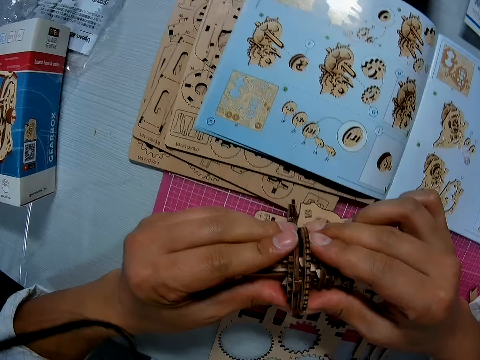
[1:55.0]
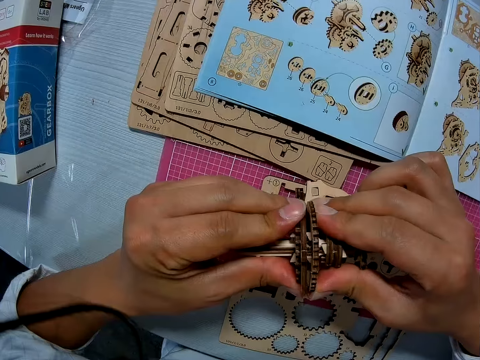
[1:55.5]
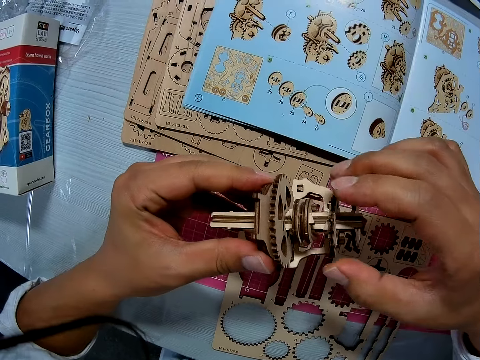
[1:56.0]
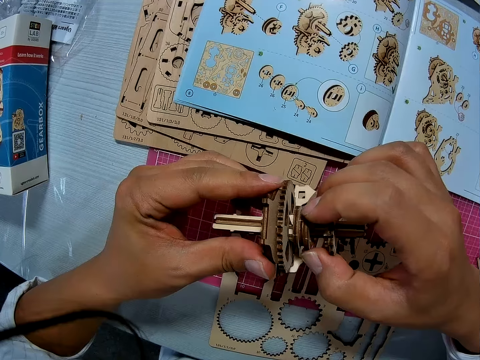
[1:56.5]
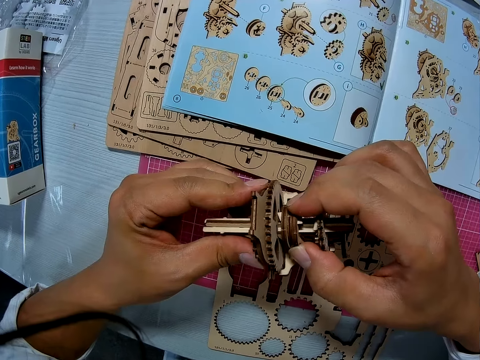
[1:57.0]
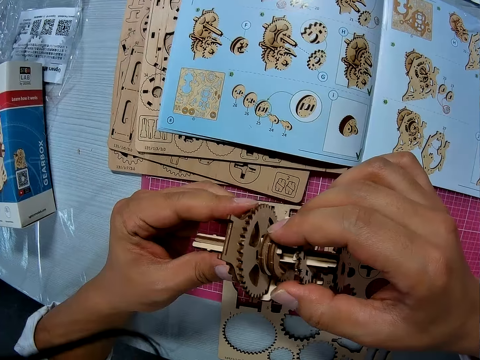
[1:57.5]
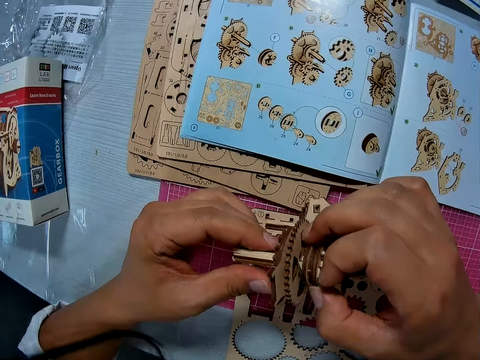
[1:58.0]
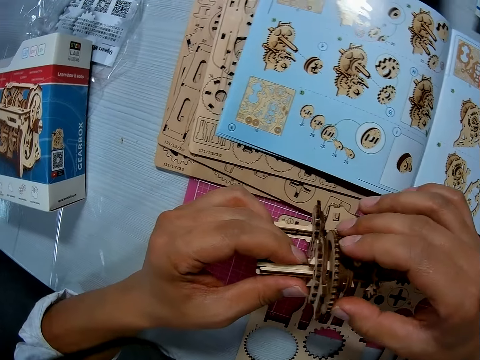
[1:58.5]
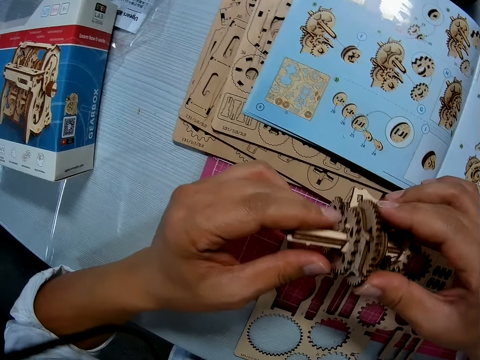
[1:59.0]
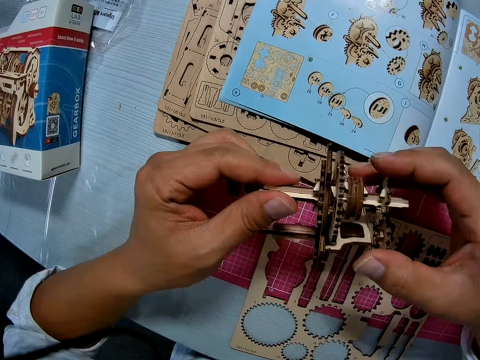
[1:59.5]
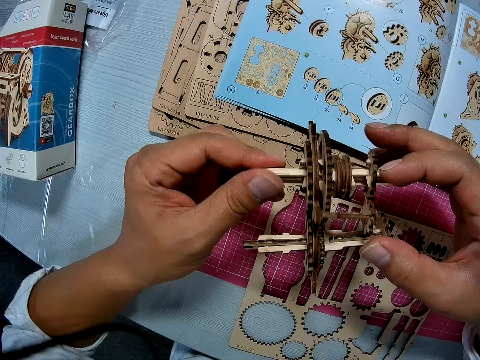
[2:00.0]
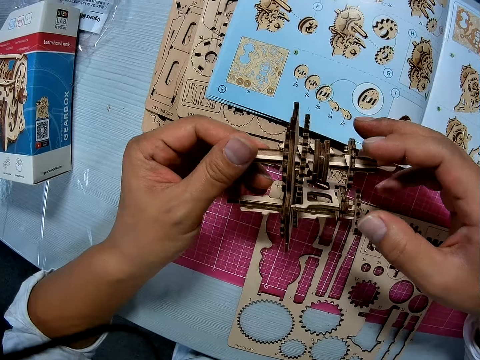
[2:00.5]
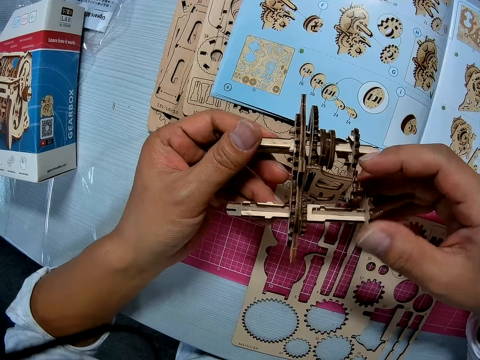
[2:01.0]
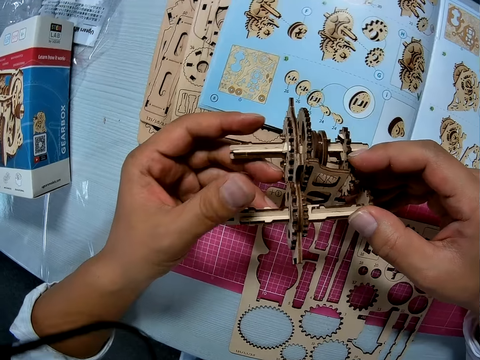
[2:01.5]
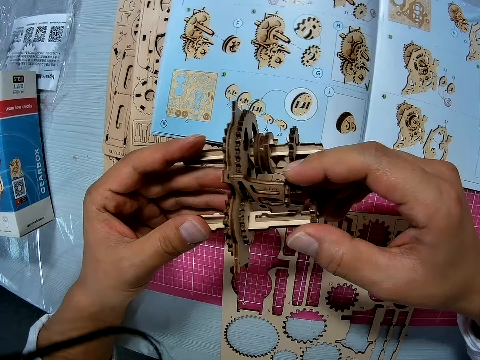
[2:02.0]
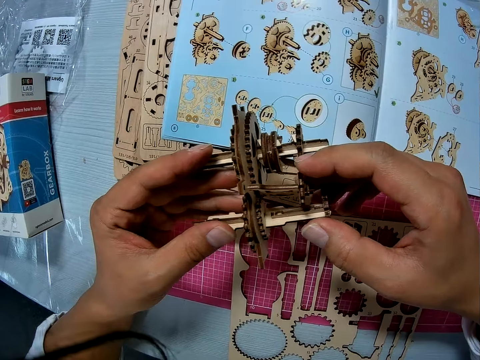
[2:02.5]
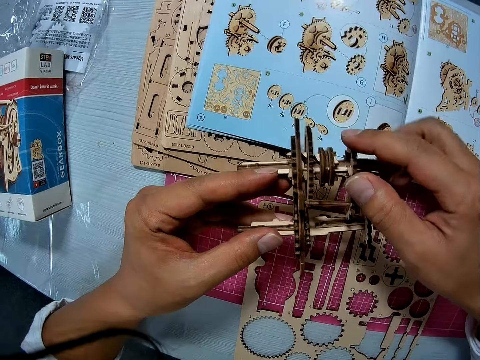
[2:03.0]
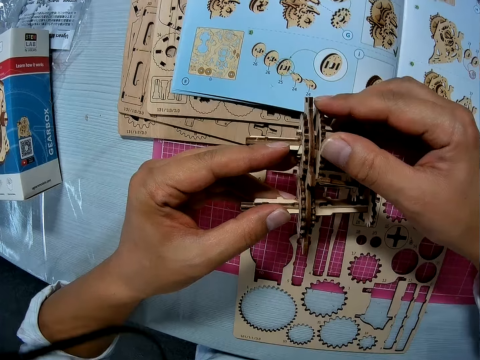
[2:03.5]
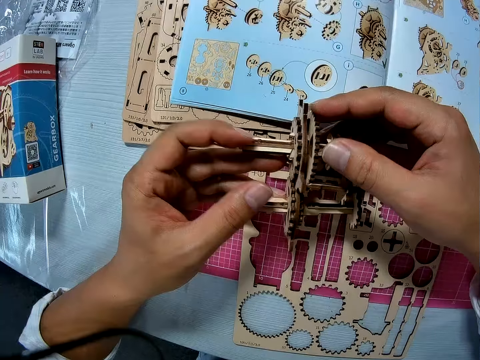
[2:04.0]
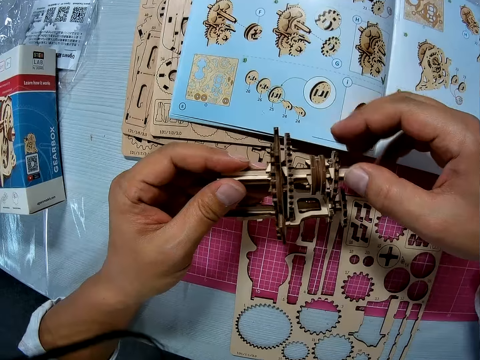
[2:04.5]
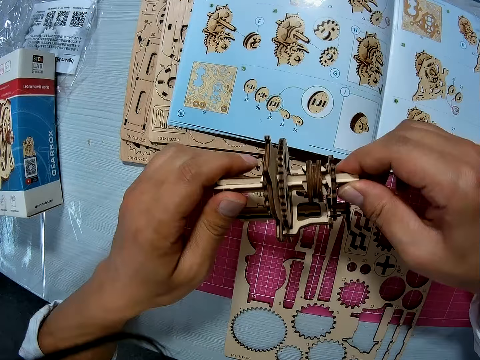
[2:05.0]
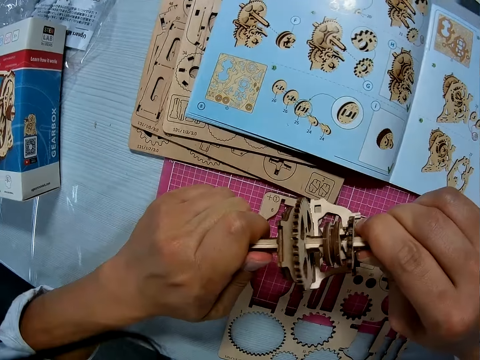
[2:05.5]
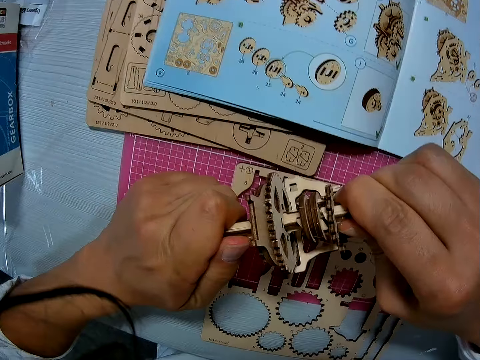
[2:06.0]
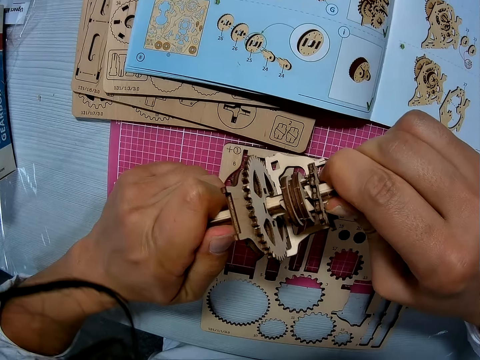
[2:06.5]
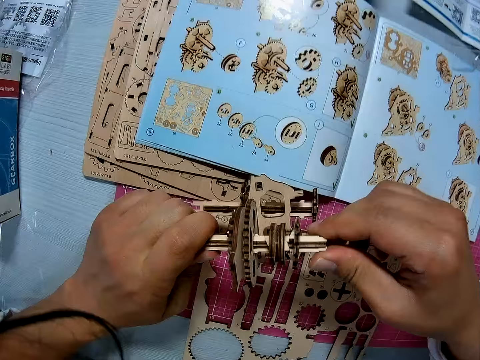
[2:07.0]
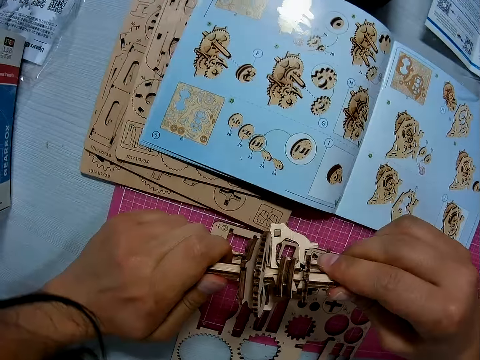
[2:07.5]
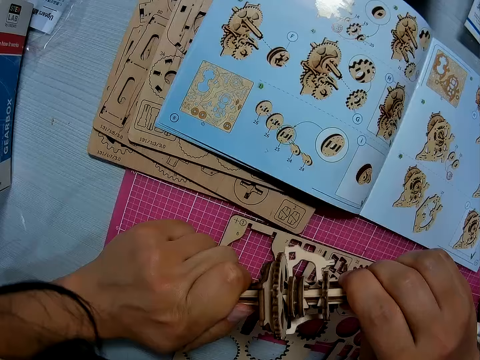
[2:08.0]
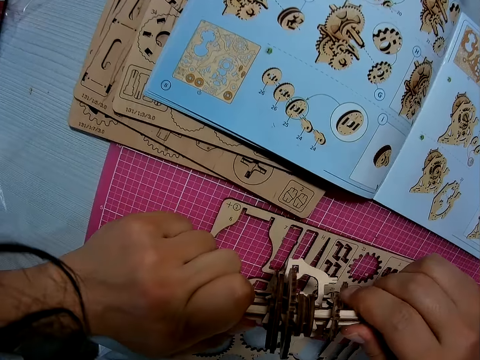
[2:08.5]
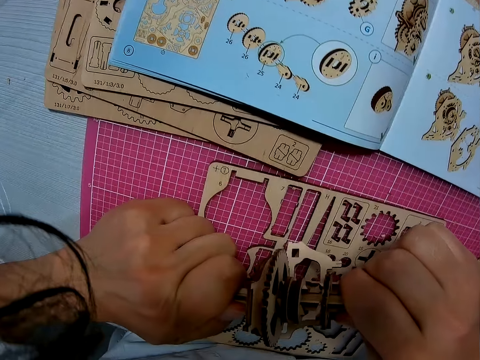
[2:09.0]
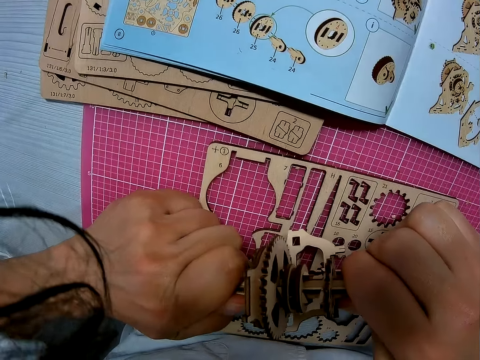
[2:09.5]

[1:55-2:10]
The camera wearer looks at the stem gear. They fix the stem gear.

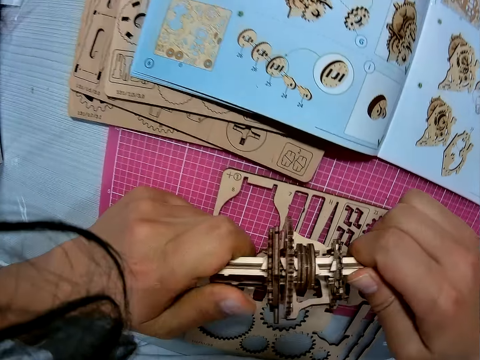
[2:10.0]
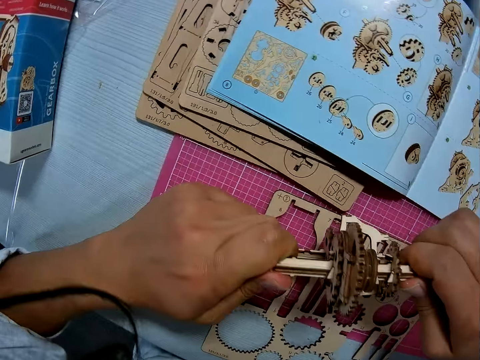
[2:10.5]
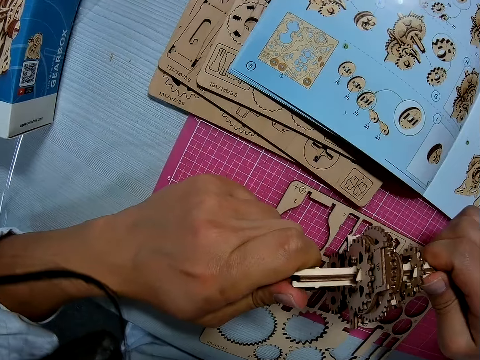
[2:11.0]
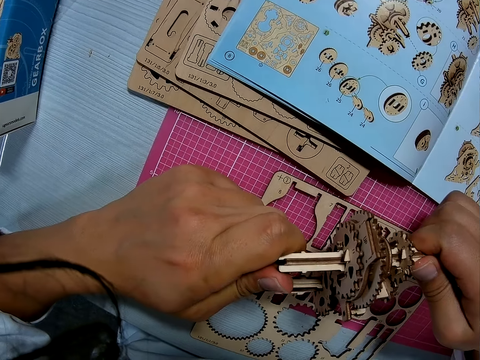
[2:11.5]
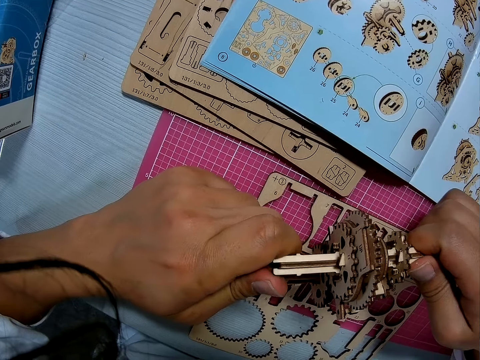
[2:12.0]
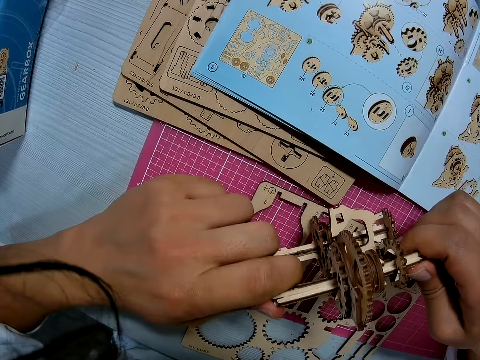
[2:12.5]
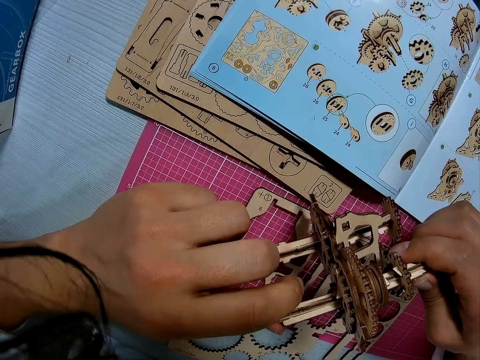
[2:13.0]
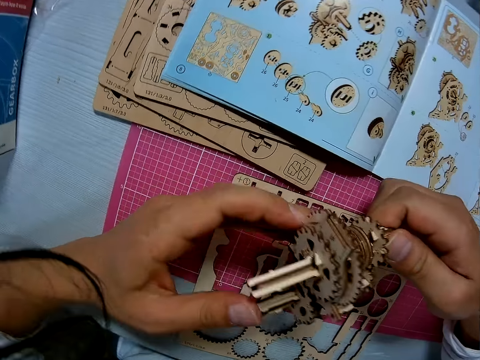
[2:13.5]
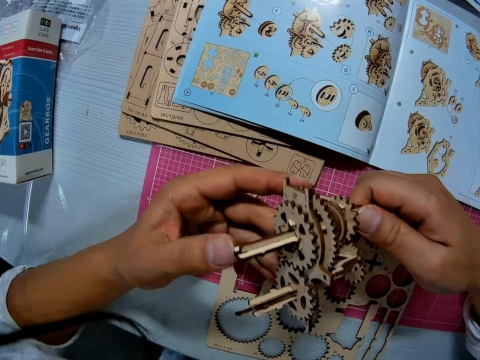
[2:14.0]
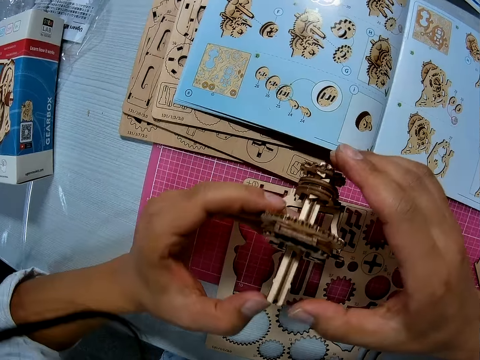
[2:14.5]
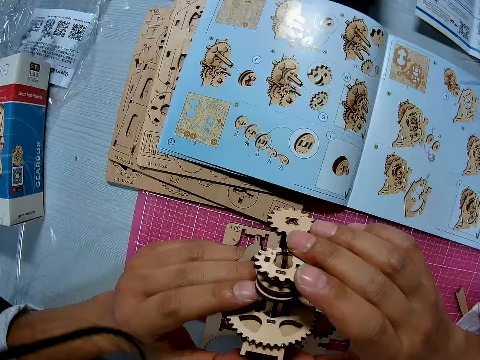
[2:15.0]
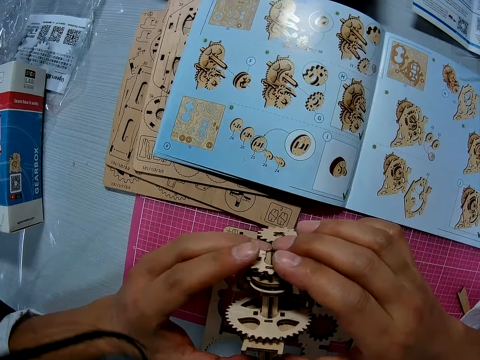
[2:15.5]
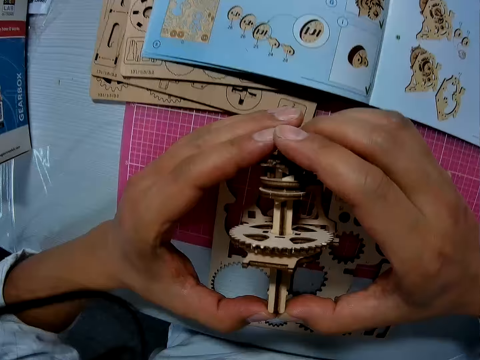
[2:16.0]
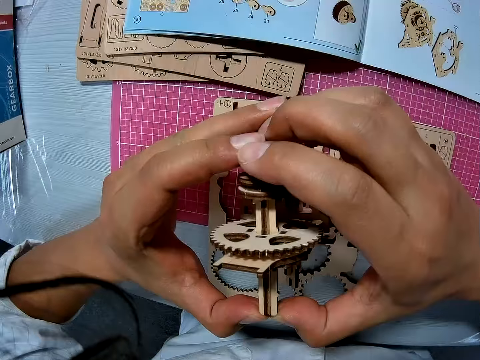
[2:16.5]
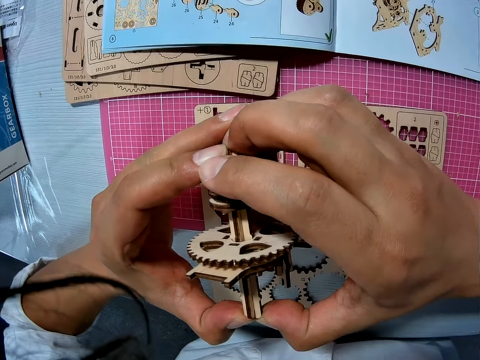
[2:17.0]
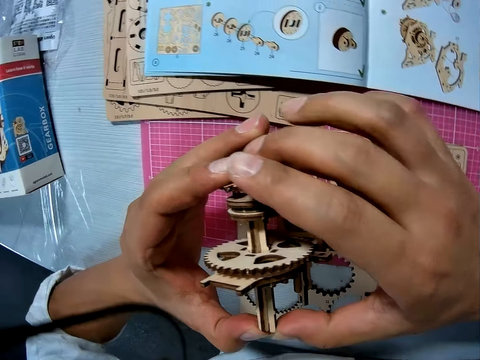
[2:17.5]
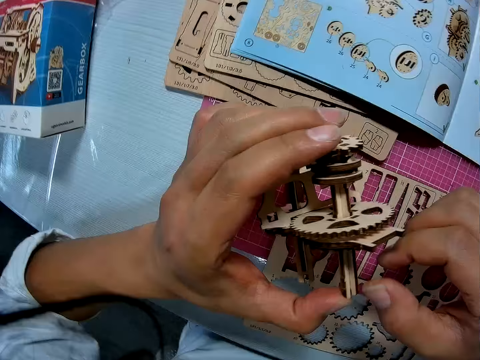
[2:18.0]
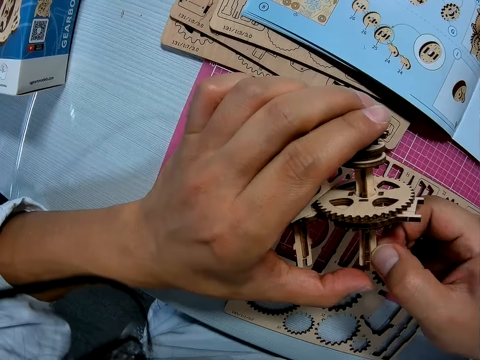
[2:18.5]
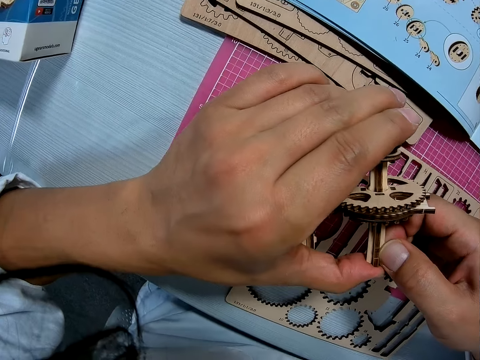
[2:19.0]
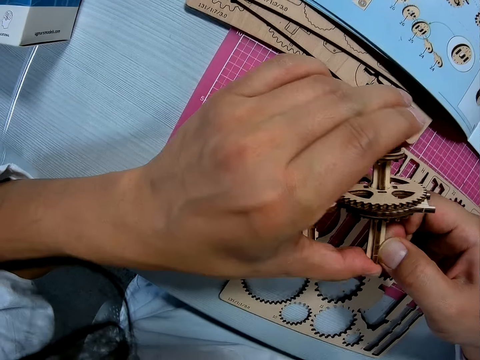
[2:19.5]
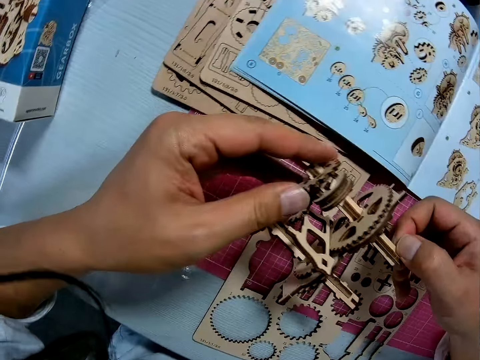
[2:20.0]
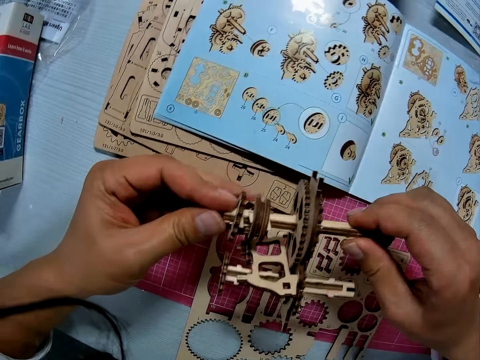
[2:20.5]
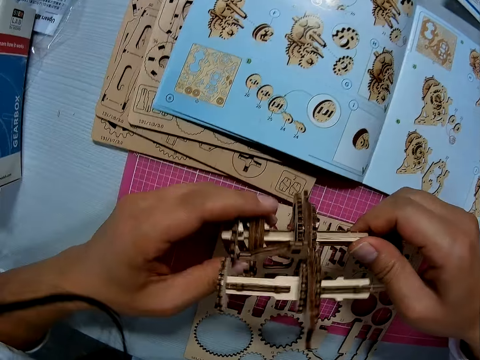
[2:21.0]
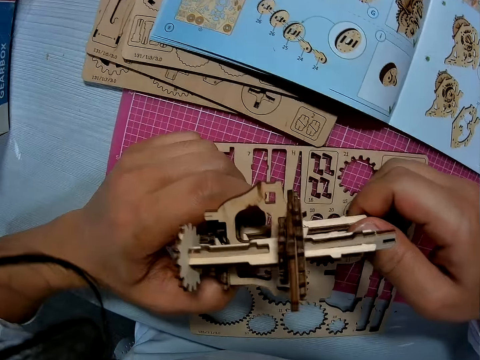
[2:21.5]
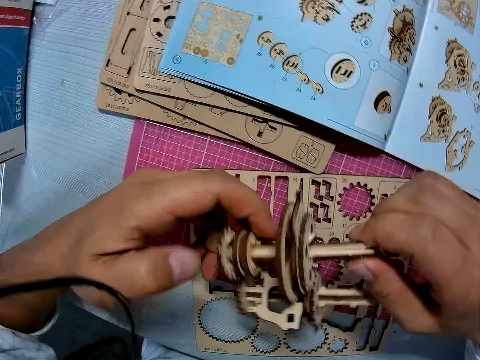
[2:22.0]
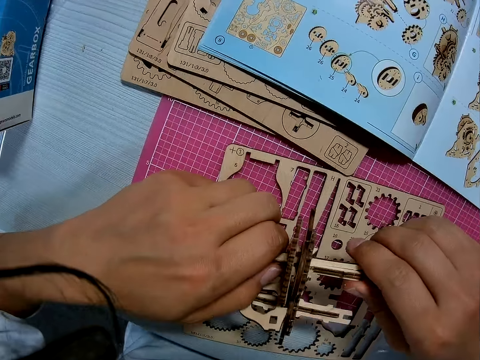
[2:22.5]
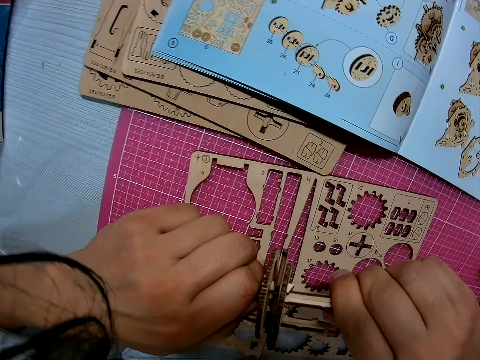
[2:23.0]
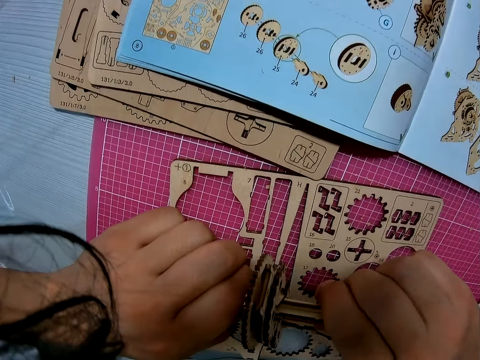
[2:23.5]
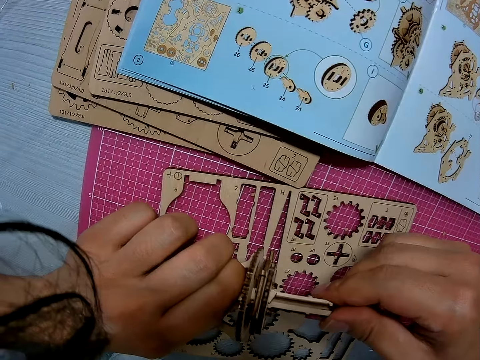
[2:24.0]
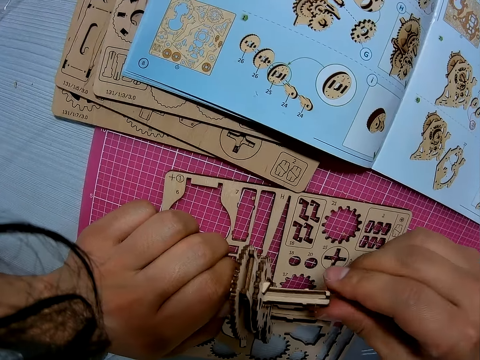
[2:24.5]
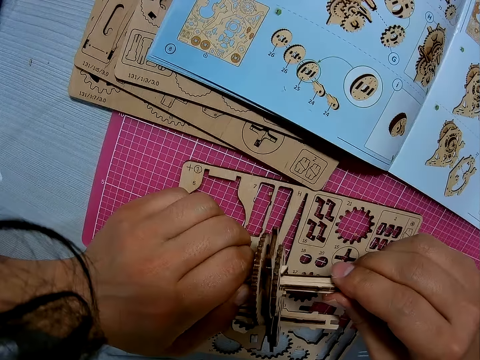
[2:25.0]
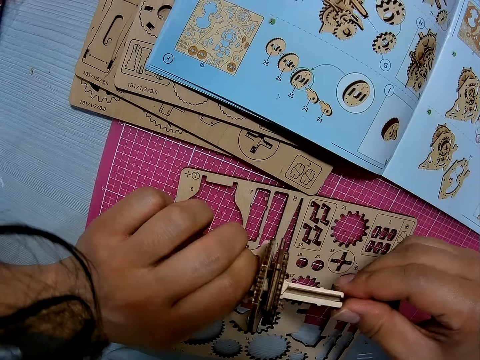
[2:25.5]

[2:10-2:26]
The camera wearer looks at the stem gear. They fix the stem gear.
